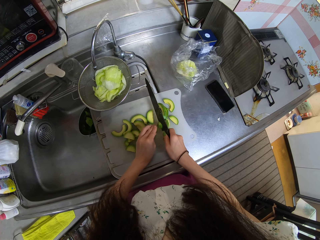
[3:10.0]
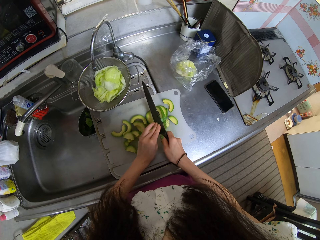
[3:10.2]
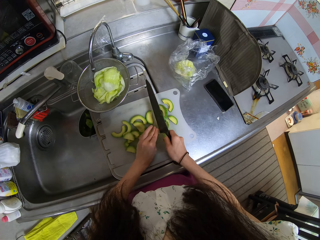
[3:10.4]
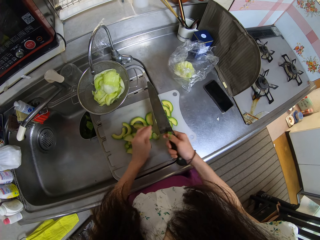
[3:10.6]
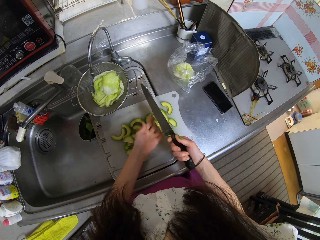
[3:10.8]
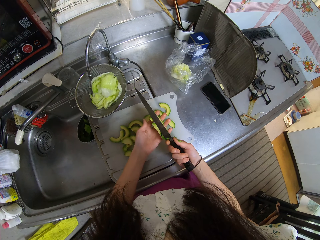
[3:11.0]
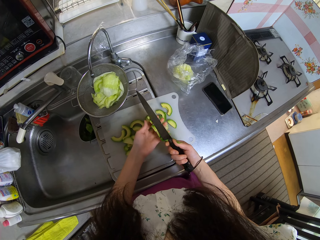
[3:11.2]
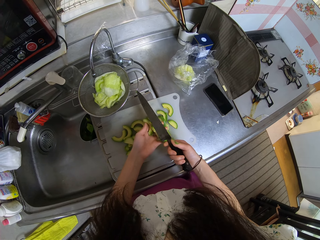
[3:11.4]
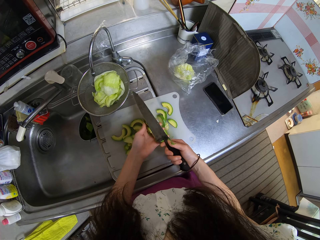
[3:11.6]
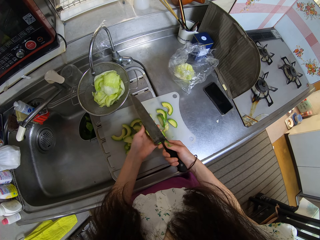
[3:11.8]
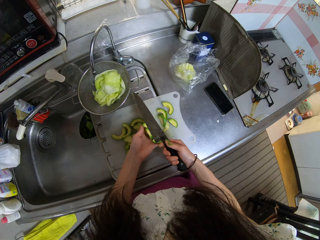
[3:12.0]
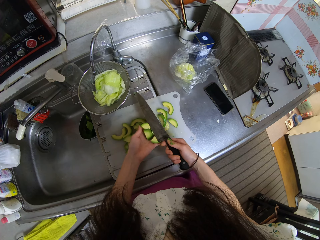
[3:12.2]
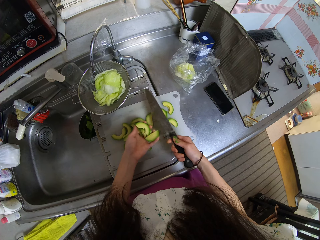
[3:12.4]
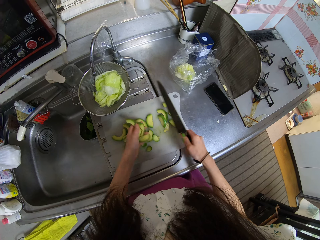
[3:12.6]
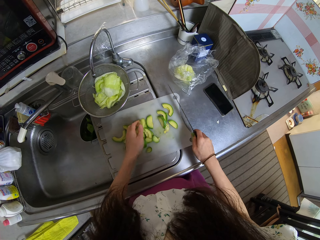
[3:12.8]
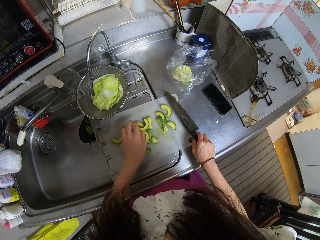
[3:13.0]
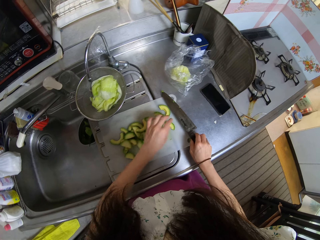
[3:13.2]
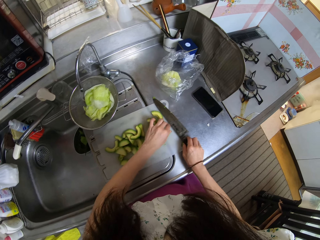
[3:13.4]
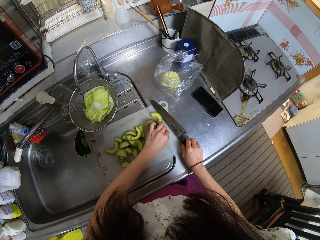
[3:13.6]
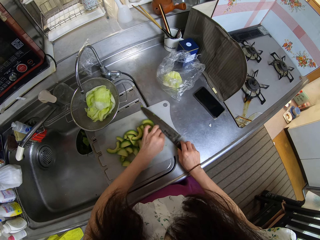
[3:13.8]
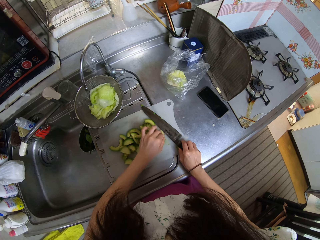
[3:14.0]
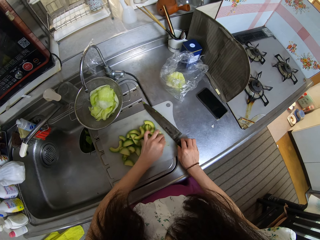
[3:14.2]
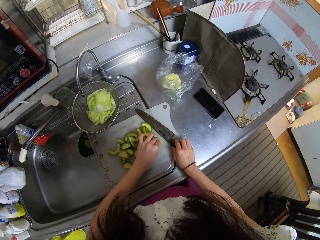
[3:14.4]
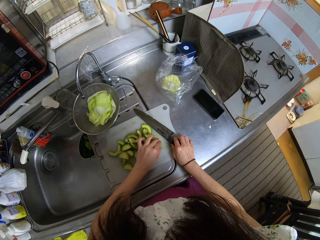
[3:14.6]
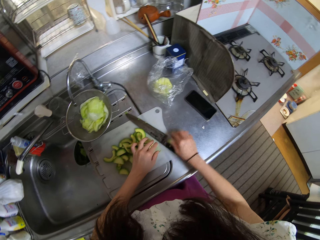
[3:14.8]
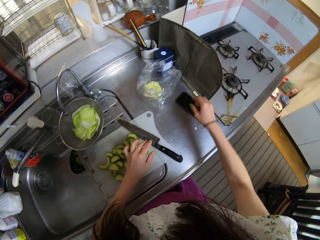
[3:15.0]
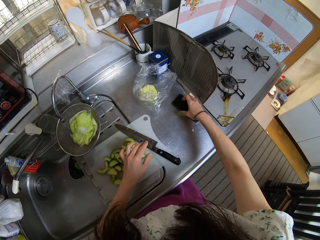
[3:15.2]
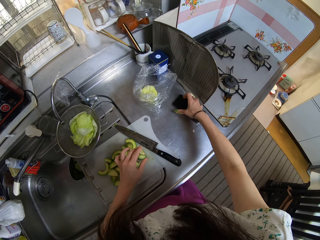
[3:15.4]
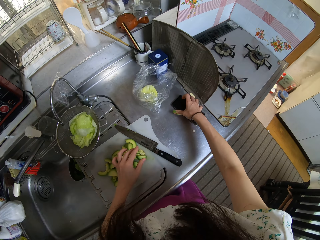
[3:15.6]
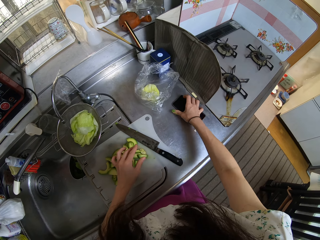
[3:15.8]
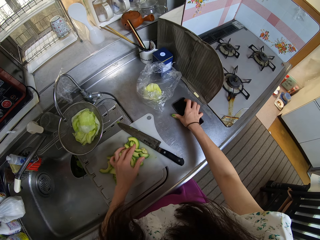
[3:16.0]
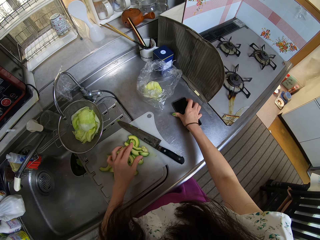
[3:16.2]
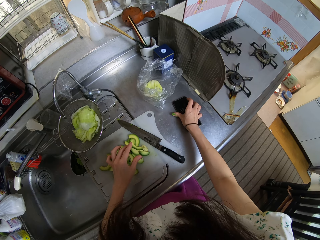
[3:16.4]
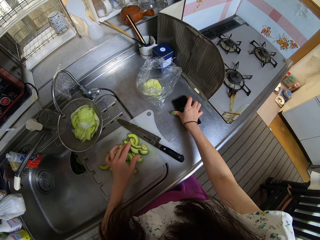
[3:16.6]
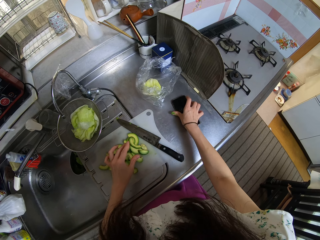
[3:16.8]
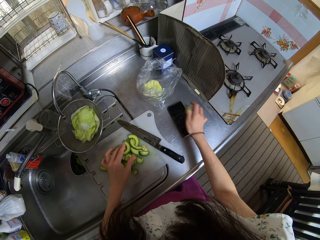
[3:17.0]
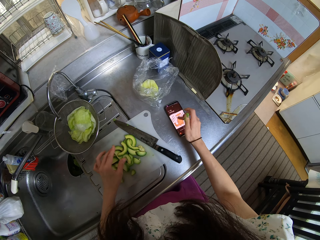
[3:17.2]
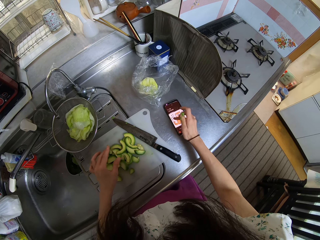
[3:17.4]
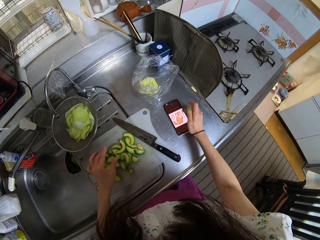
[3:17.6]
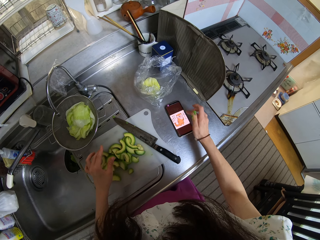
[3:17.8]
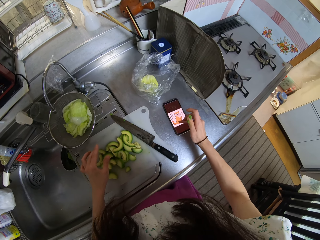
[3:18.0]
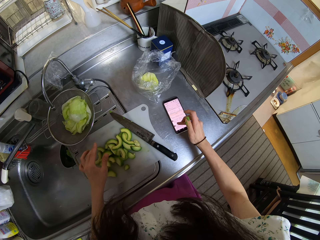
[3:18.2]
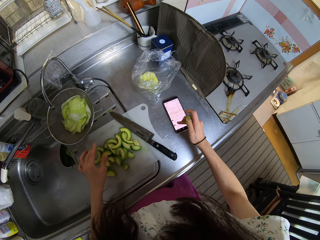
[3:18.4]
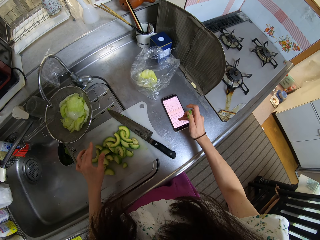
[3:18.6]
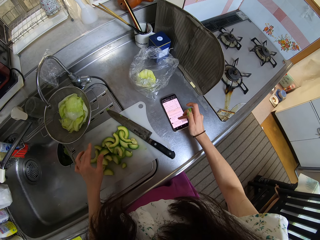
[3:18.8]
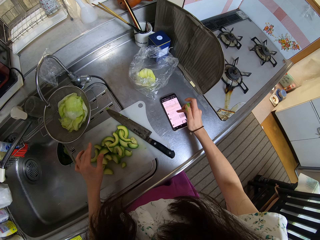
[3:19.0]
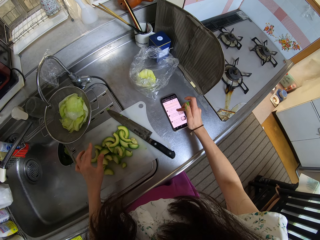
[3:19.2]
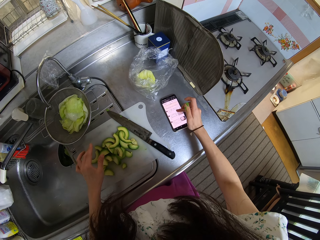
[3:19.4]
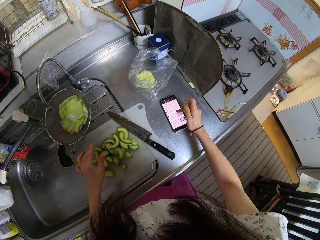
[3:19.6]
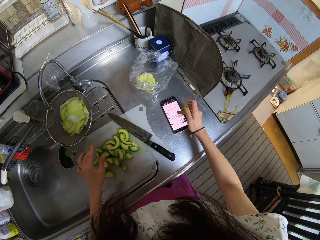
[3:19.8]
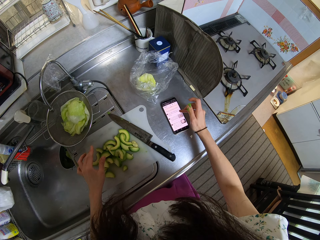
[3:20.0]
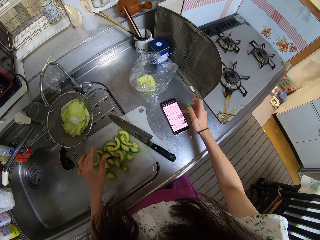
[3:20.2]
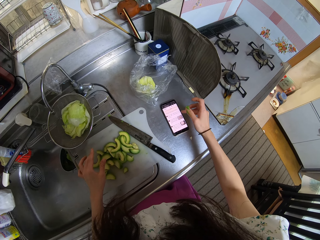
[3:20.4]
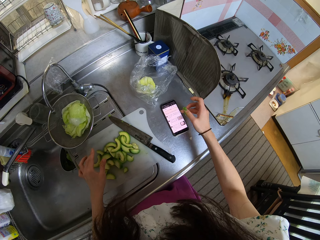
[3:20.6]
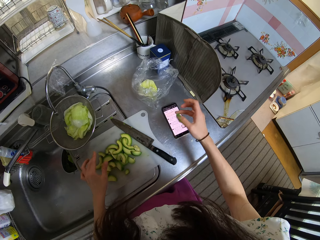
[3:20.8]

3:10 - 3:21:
The camera wearer removes slices of avocado pear from the knife. She drops the knife on the cutting board. She drags the phone on the slab. She turns on the phone on the counter. She scrolls on the phone with her finger.

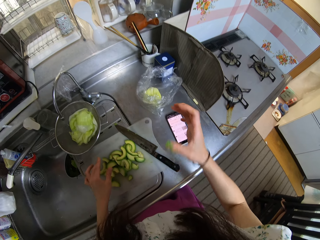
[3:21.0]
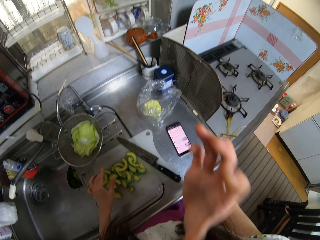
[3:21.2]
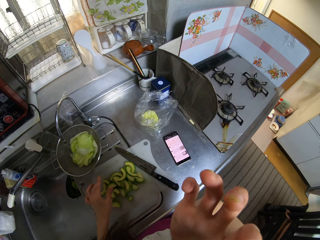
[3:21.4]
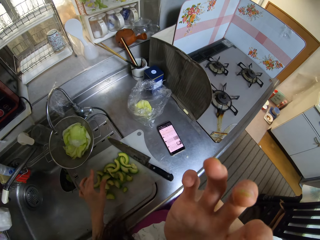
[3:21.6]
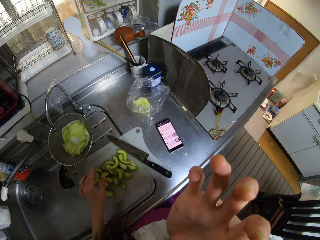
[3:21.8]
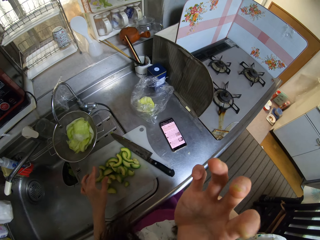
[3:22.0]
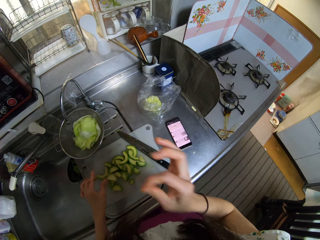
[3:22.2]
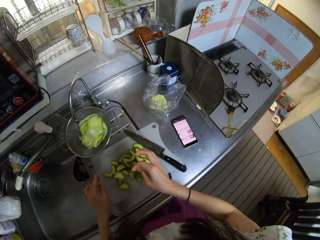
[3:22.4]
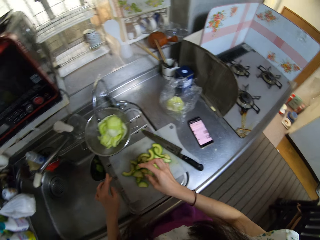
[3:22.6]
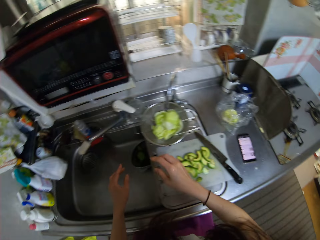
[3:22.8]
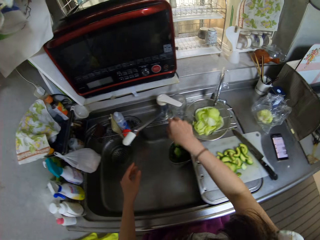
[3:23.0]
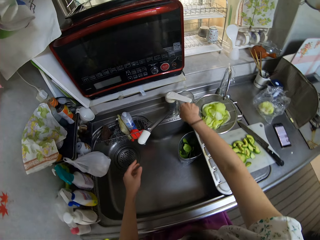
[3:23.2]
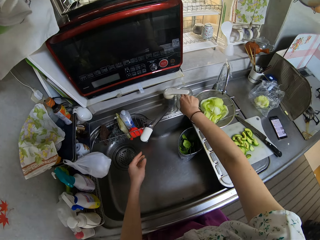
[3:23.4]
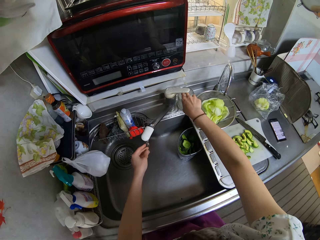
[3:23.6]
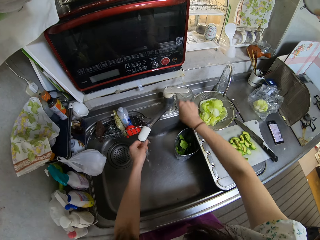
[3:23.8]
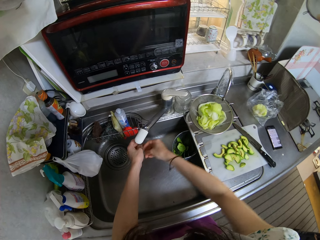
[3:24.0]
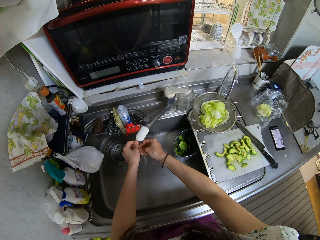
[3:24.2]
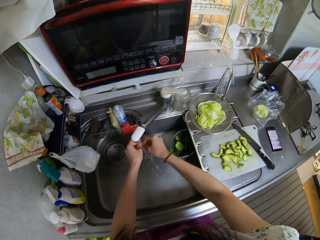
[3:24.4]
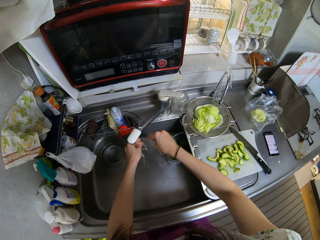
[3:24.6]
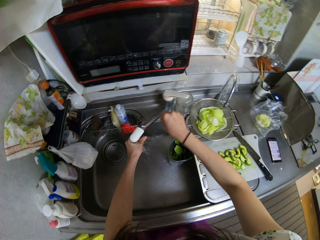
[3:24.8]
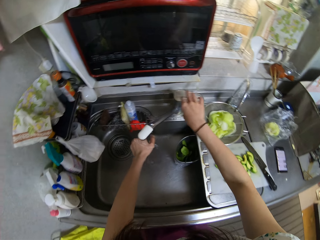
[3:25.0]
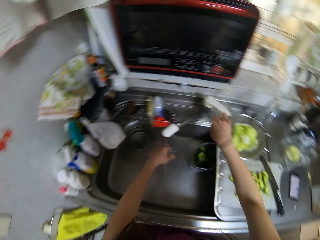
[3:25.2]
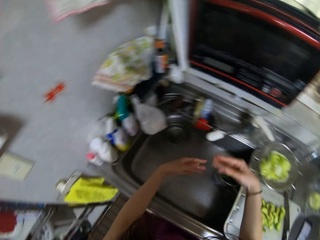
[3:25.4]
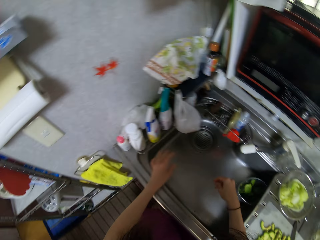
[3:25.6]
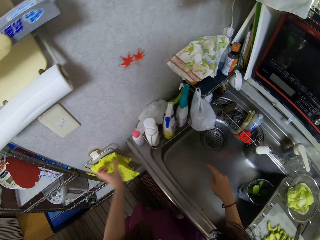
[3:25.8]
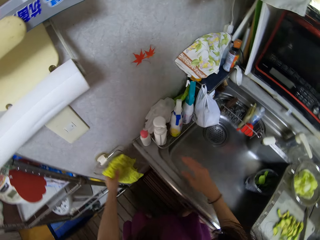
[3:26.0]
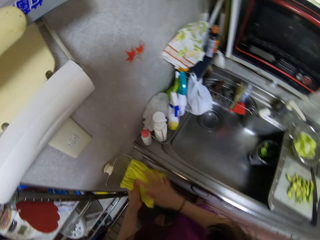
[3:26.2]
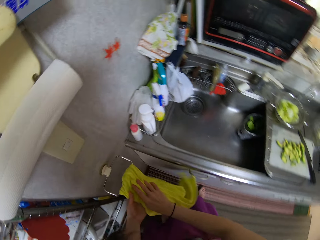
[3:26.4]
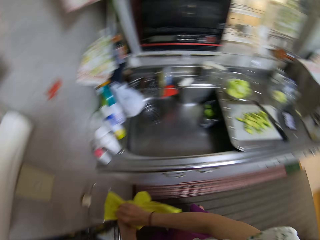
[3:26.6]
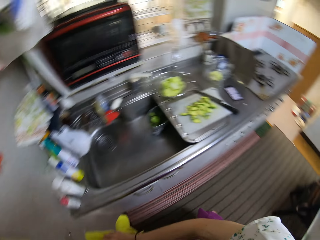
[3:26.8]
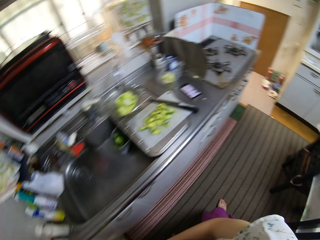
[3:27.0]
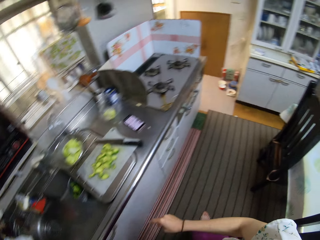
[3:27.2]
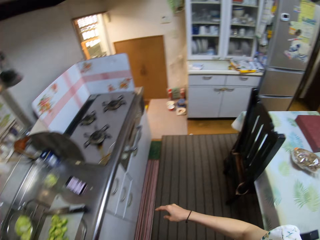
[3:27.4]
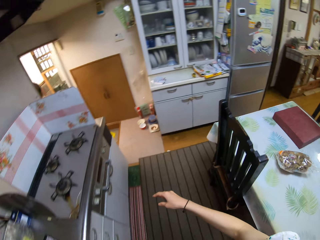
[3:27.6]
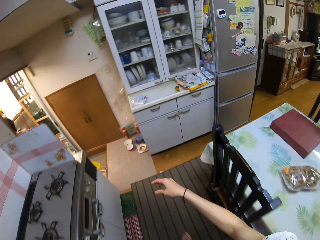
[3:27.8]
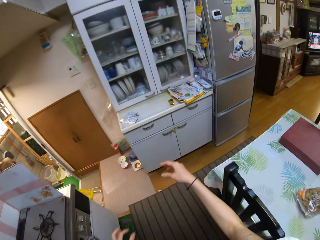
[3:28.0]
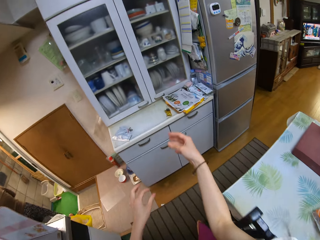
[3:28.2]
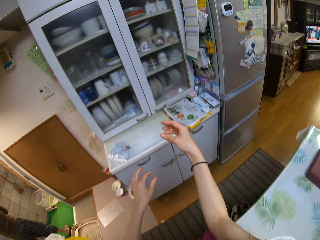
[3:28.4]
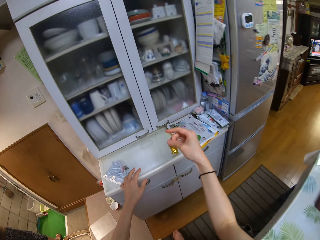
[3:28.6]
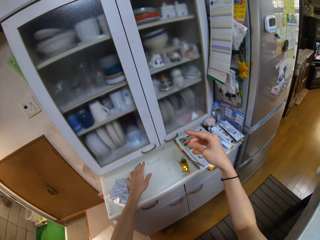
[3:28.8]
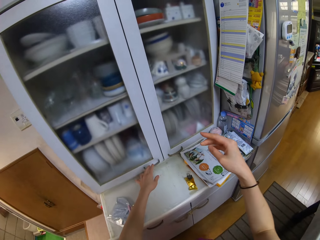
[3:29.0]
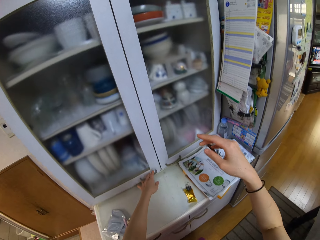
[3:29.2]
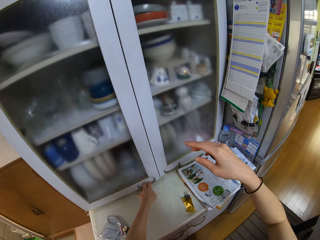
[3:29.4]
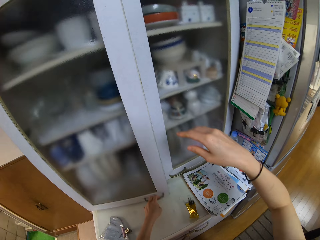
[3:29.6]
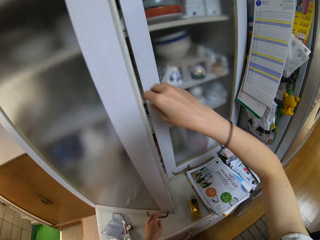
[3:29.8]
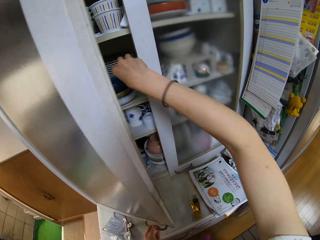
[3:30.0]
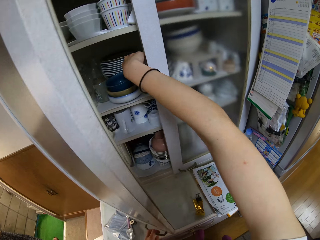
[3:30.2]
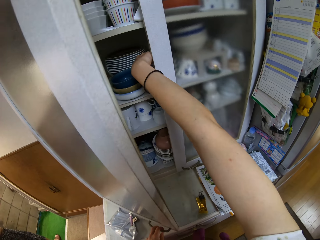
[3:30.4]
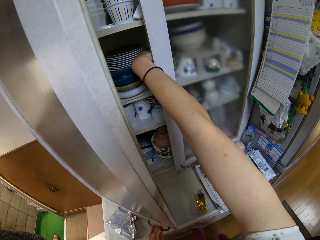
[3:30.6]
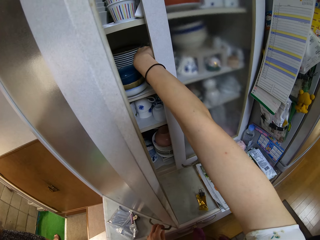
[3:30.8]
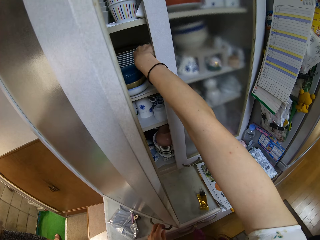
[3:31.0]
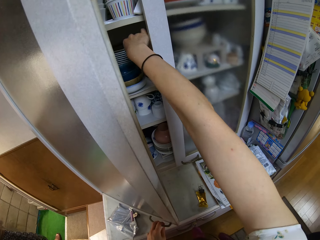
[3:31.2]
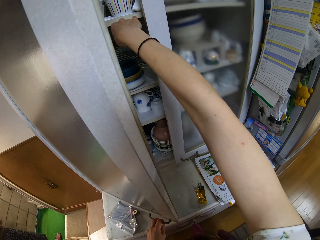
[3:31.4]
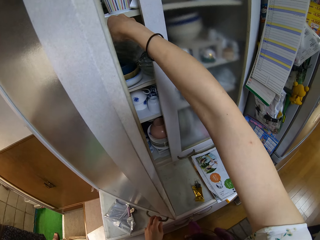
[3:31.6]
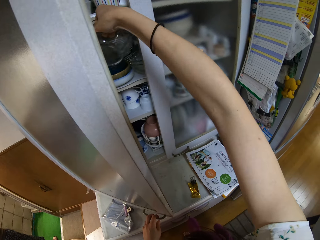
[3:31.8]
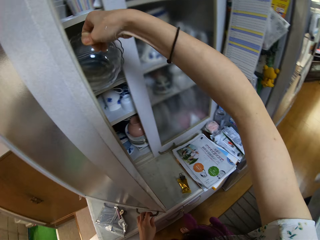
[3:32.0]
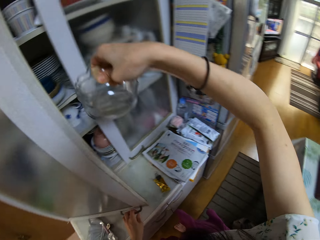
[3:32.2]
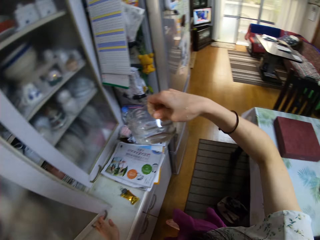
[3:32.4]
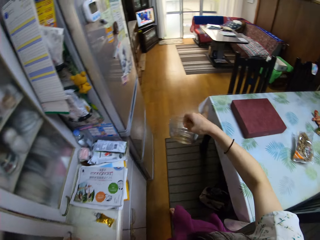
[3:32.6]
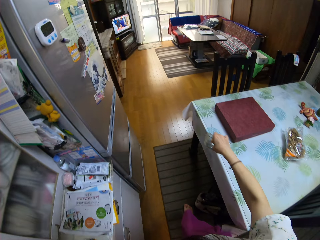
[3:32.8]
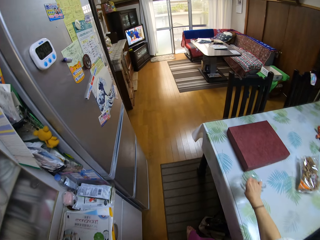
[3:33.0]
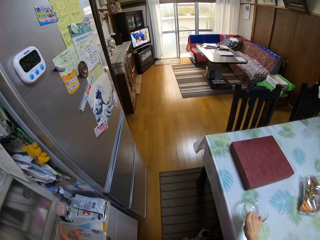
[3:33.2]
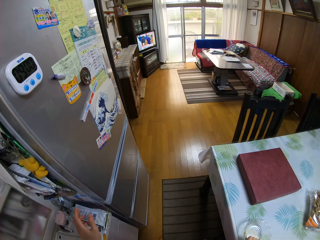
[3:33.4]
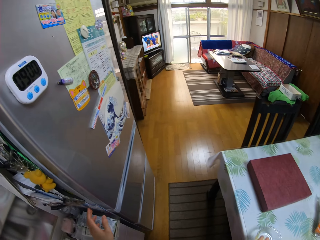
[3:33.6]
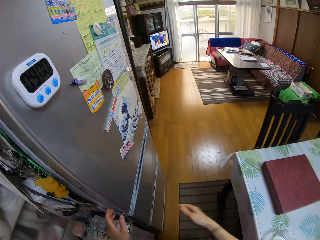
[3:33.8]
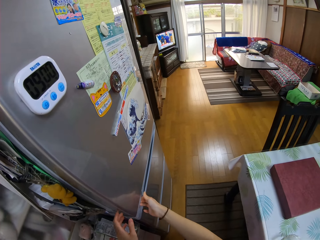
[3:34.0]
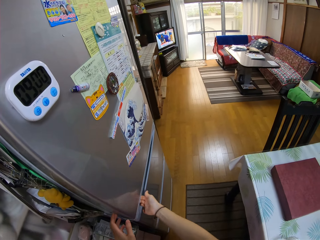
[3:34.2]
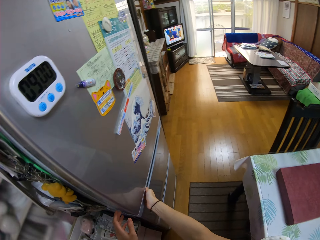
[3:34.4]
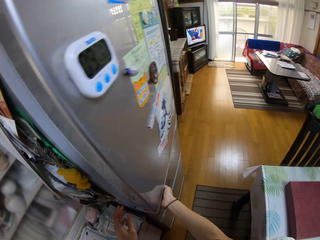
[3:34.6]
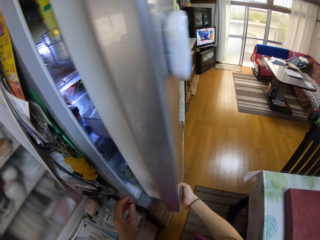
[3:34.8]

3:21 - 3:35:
The camera wearer raises her right hand. She scratches her face. She turns on the tap. She washes her hands with water from the tap. She turns off the tap. She wipes her hands with a kitchen towel on a hook on a wall. She walks to a cupboard in the kitchen. She opens the cupboard. She takes out two bowls from the cupboard. She drops the bowls on the table.
